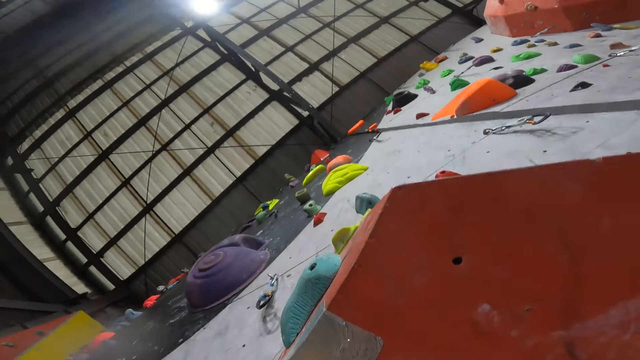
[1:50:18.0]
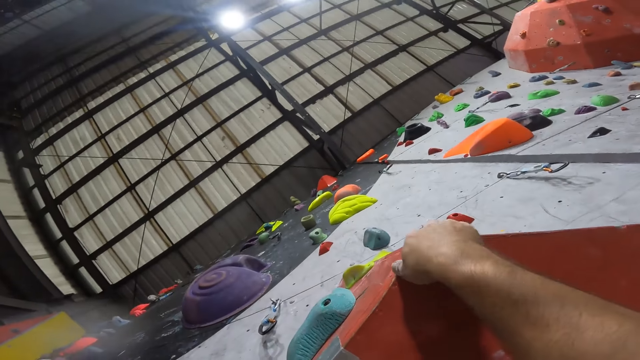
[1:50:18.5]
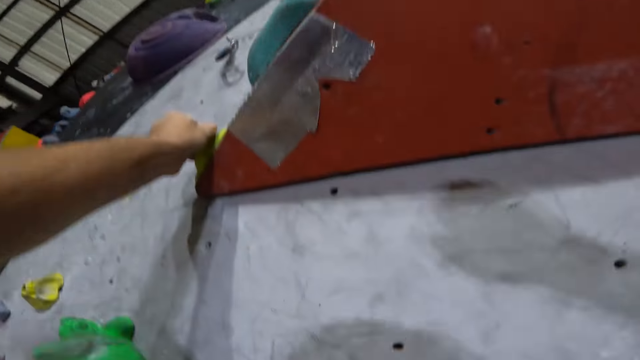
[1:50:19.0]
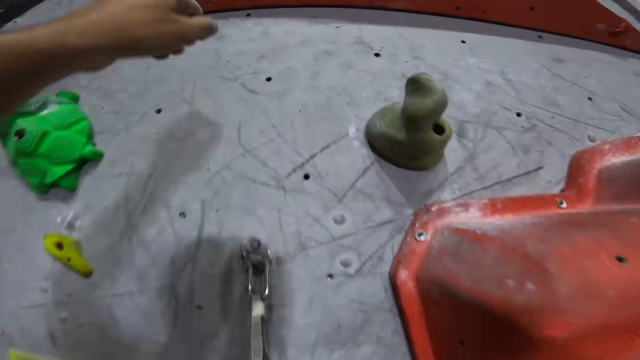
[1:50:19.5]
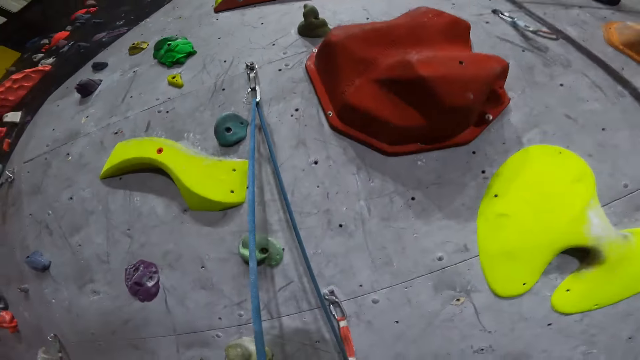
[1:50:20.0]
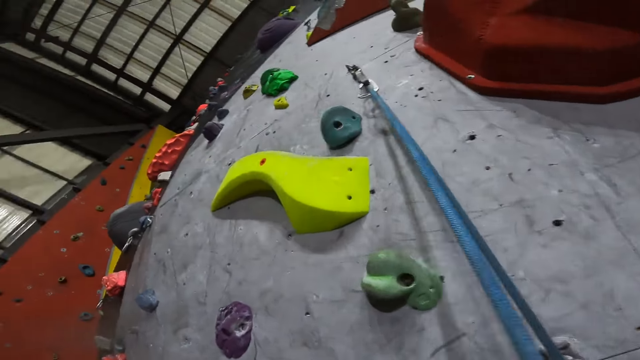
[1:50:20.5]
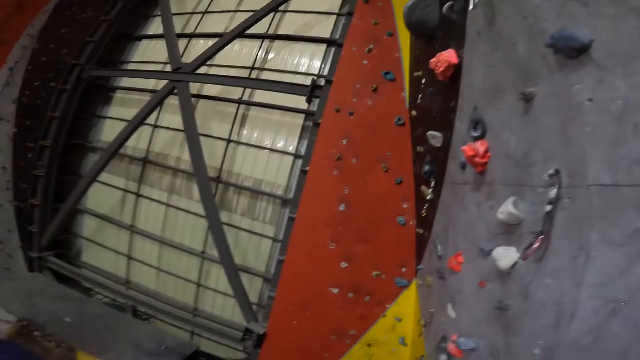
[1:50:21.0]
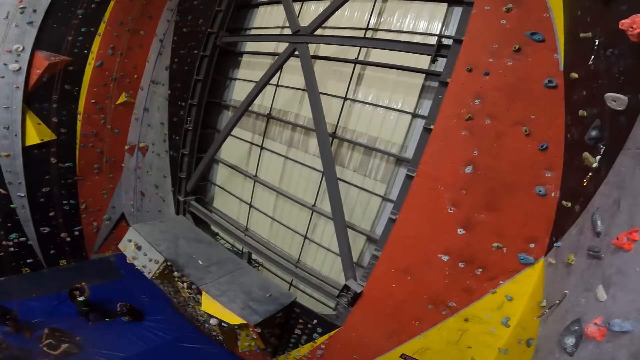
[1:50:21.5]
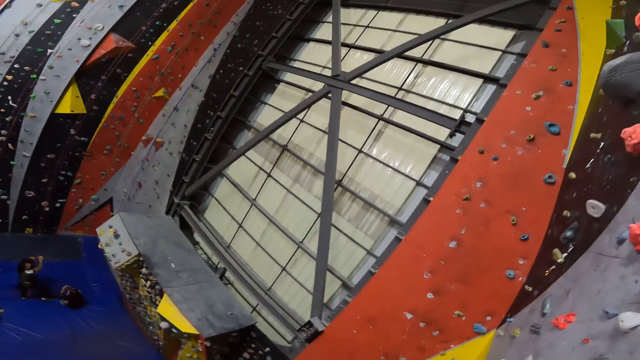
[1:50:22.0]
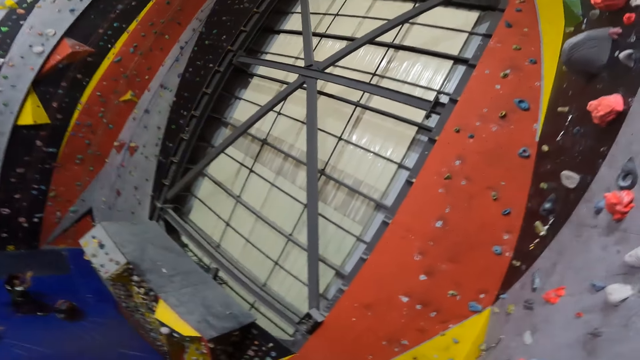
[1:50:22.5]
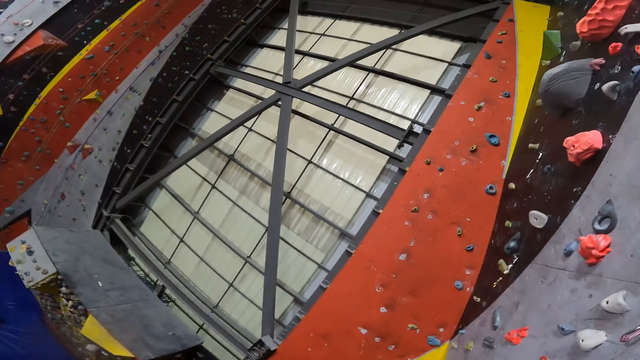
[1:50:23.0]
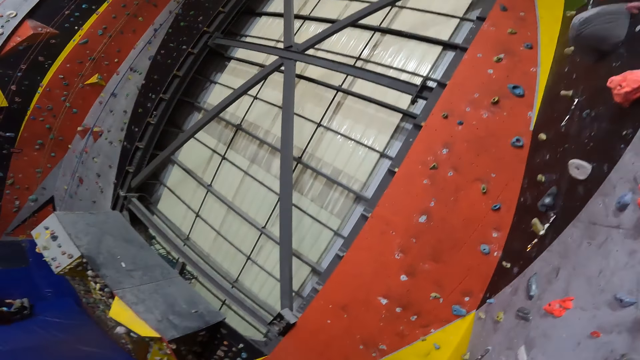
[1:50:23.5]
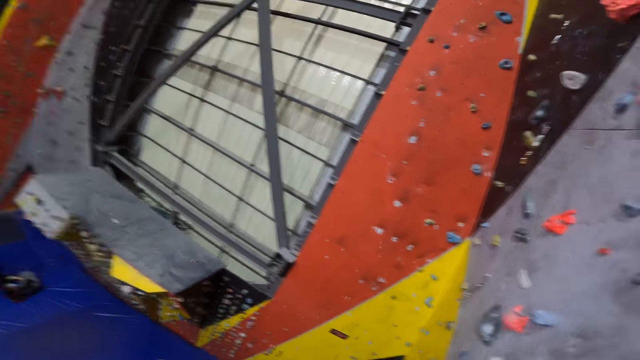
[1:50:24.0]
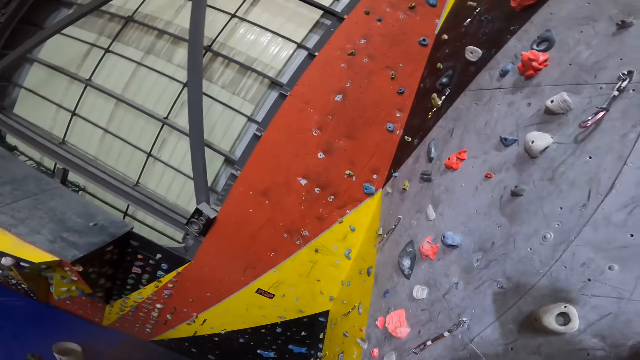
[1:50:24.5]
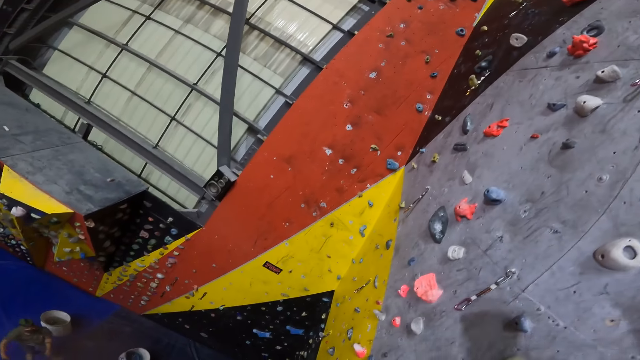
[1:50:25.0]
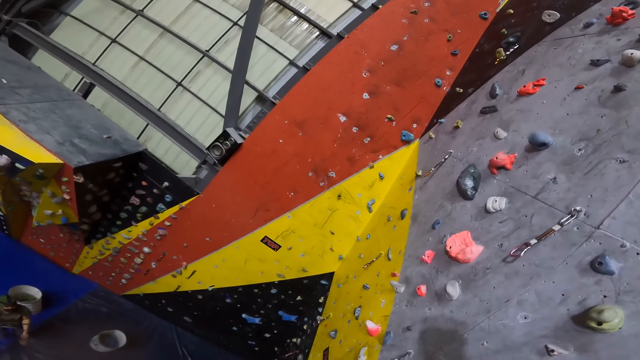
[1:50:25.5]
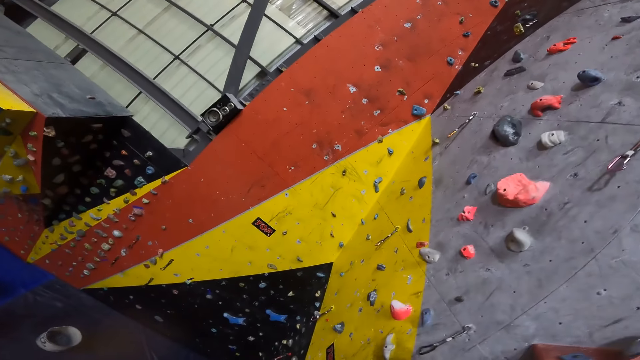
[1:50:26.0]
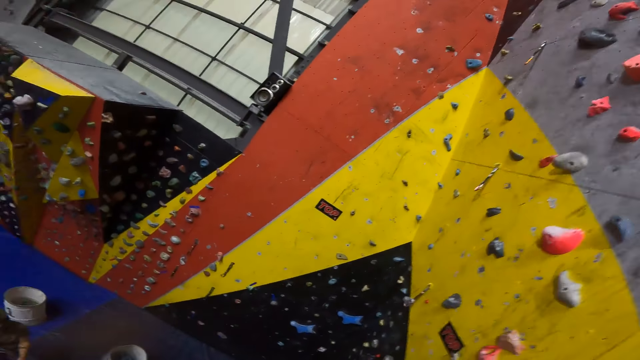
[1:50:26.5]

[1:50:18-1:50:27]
The camera wearer climbs the bouldering wall. They look around. They remove the hand from the climbing holder. They look around the boulder wall. They climb down the bouldering wall.

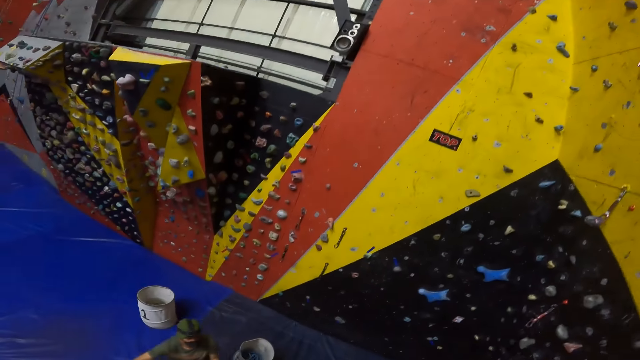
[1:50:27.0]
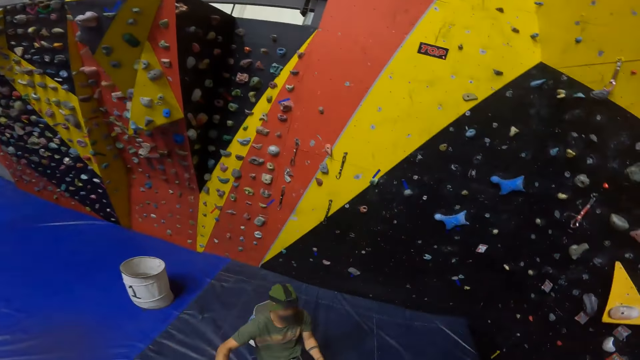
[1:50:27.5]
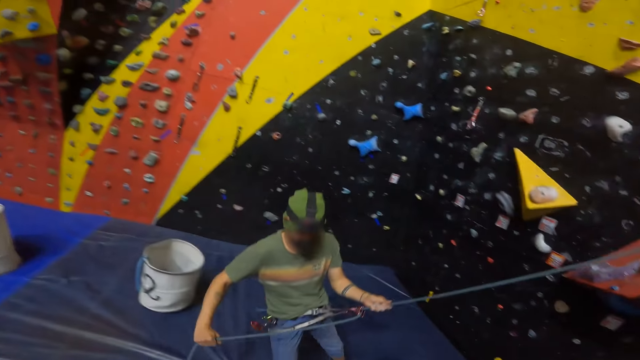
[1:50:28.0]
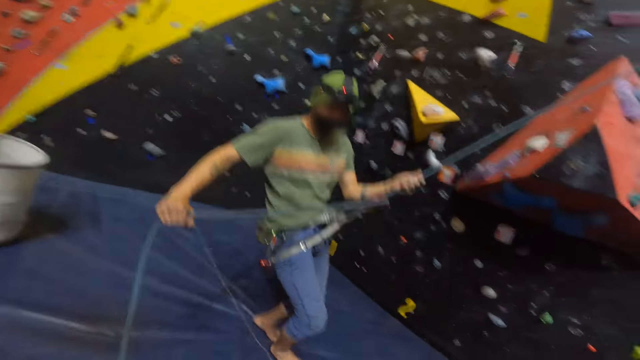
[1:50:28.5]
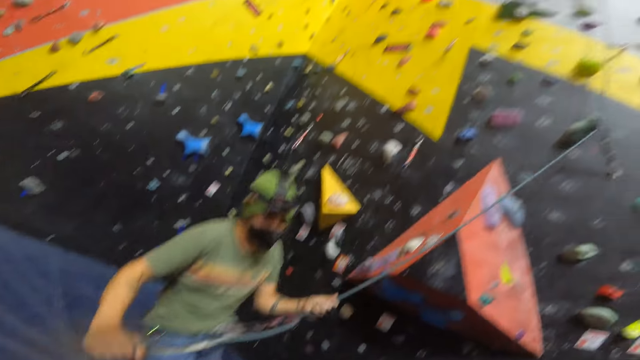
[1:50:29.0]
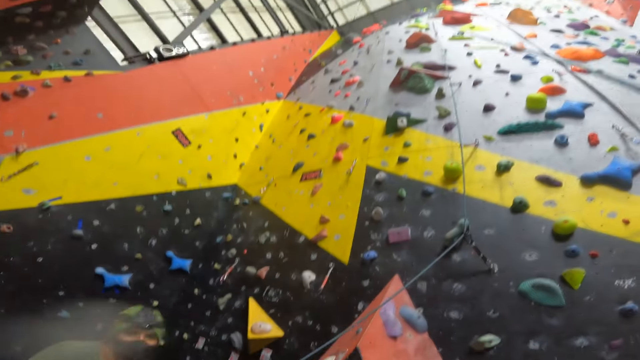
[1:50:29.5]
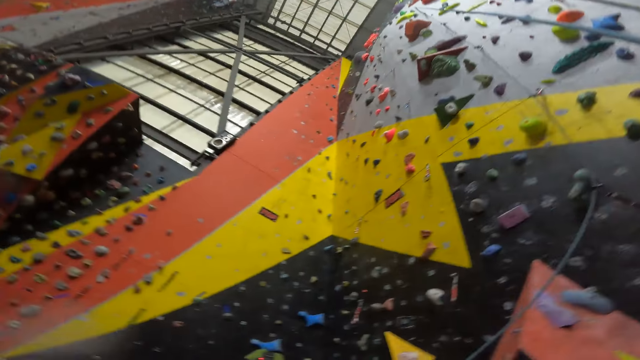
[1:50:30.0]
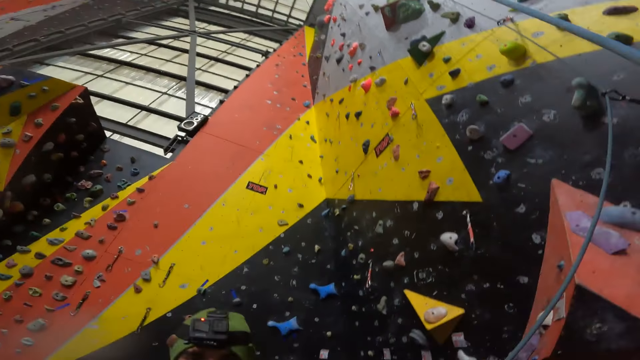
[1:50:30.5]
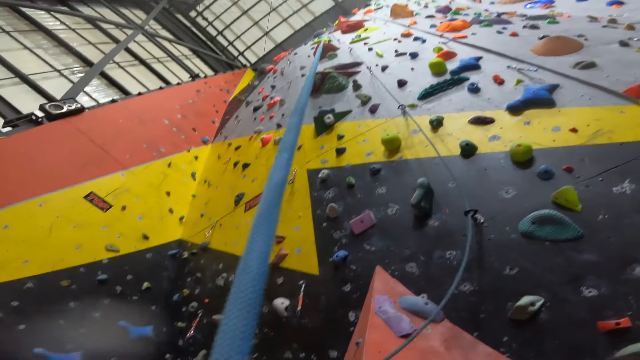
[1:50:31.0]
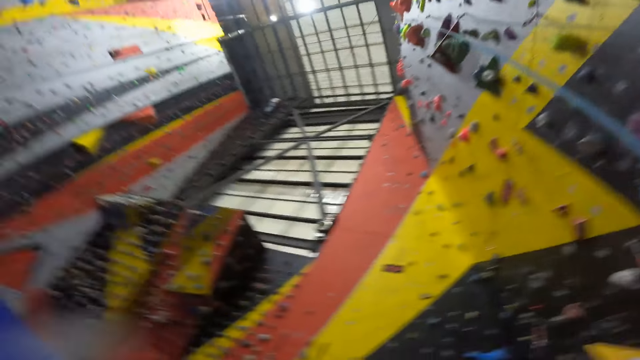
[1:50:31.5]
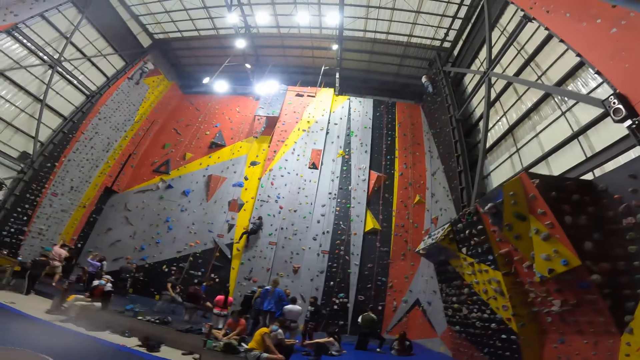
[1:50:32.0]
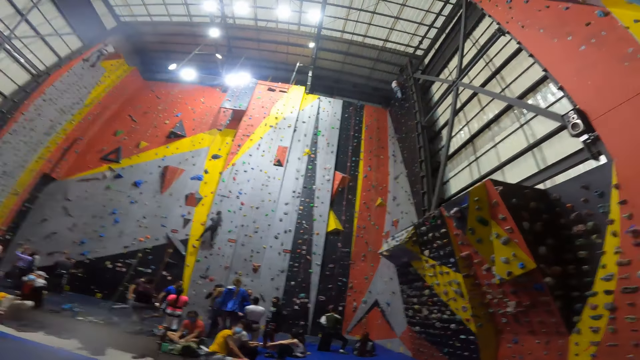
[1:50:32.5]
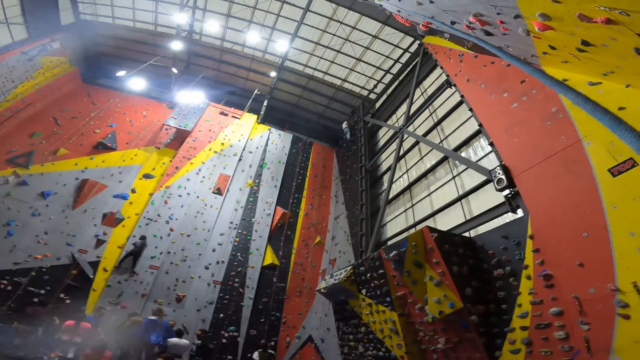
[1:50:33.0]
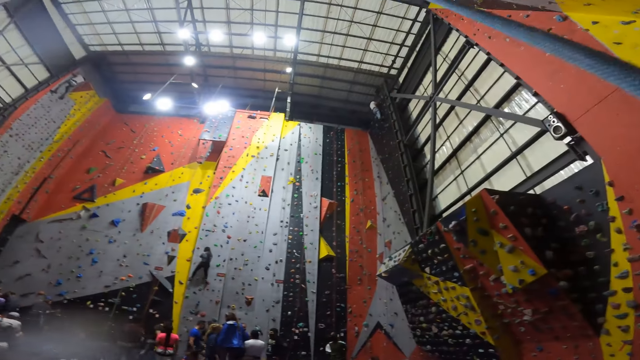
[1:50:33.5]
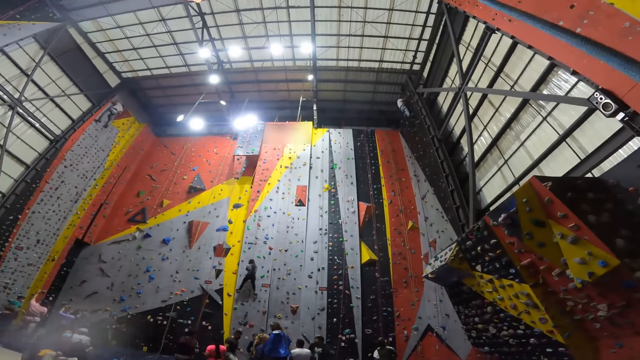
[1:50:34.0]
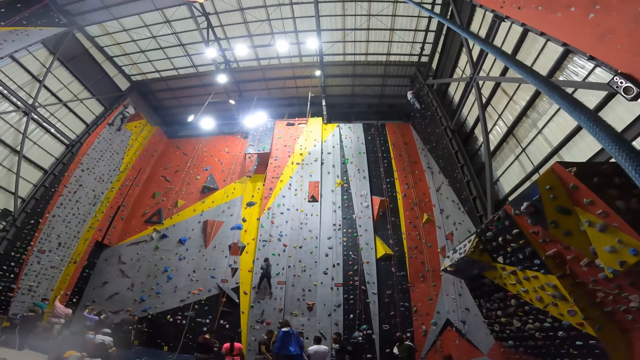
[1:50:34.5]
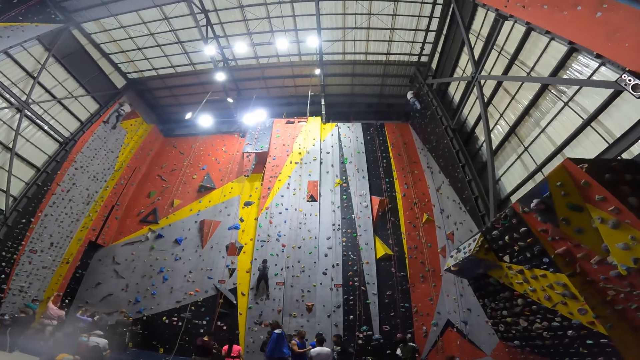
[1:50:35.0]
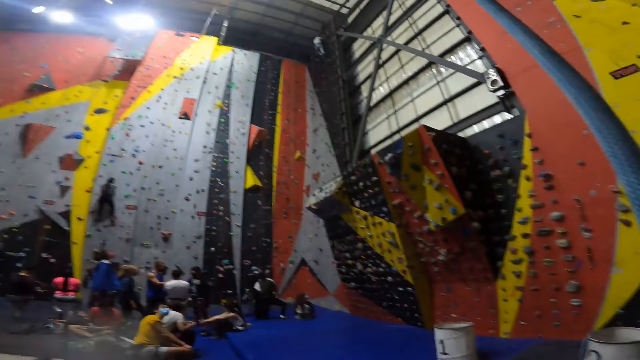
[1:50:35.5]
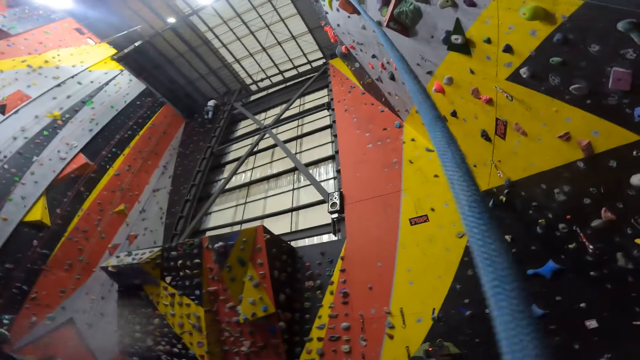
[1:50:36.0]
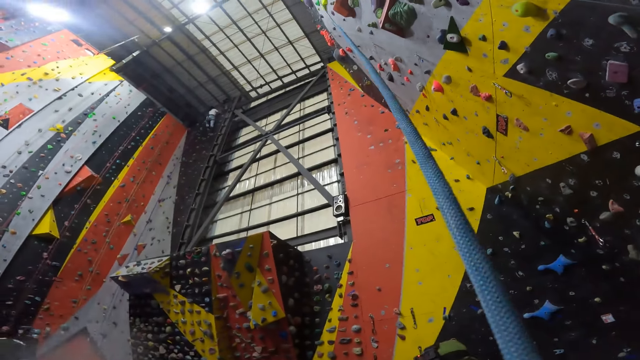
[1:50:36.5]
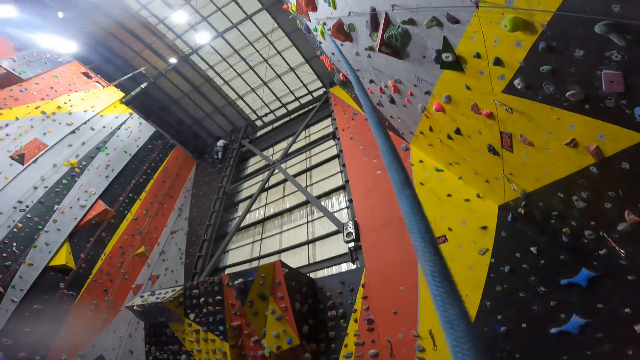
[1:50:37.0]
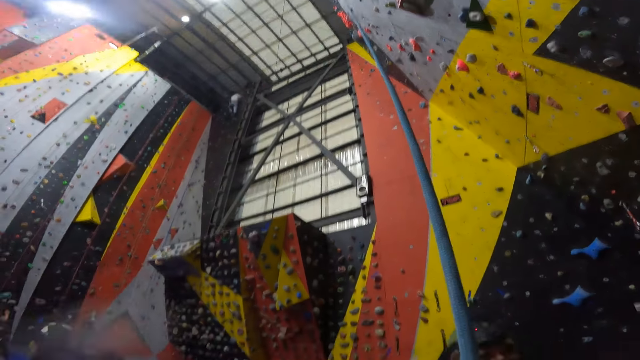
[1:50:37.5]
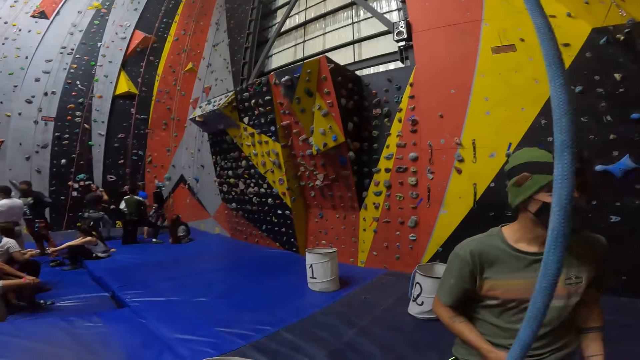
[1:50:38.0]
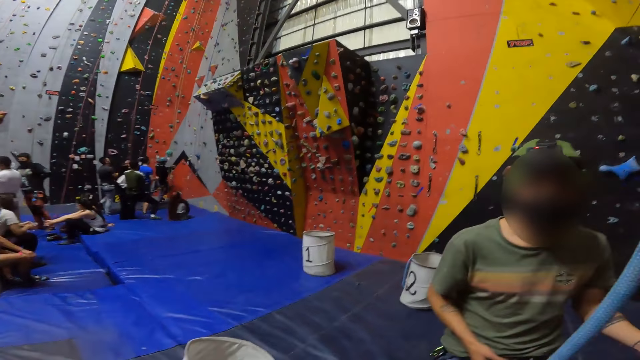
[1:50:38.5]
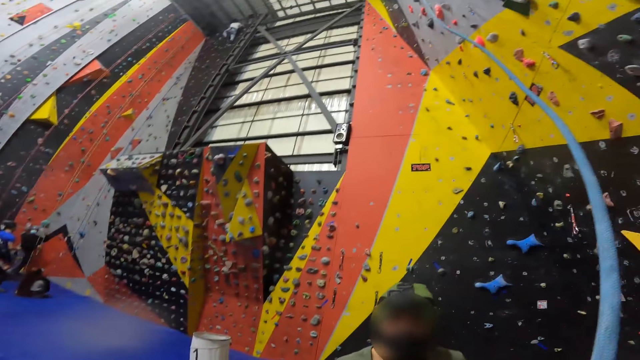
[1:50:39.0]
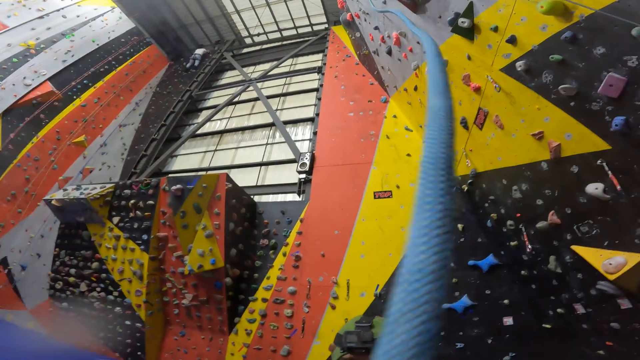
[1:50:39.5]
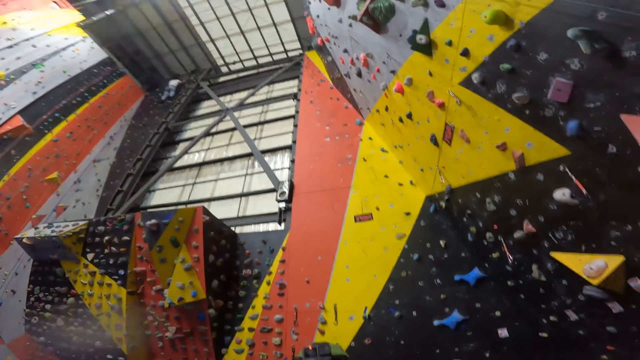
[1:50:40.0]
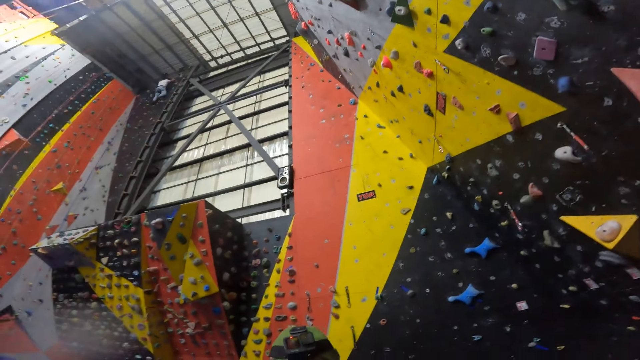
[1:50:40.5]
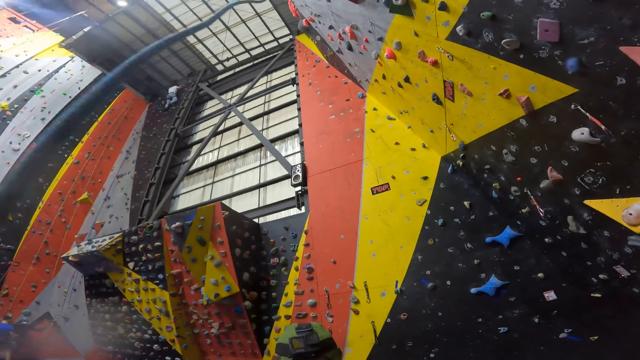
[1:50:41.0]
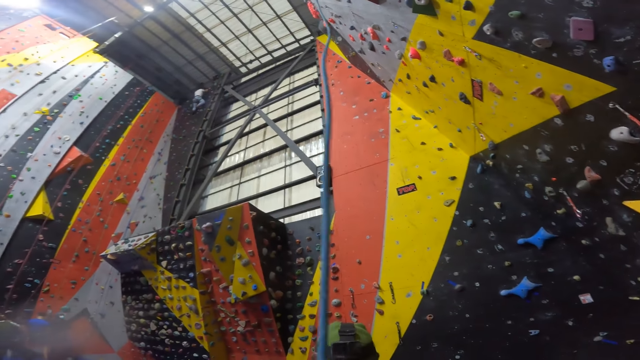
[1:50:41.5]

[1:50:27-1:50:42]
A person pulls the rope. The camera wearer looks at the person. They look around. They pull the rope with the hands. They look at the person. They look around.
